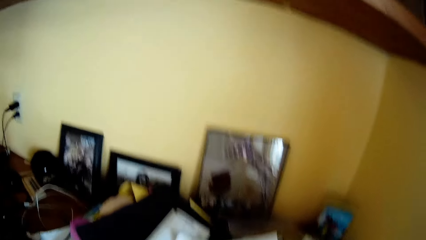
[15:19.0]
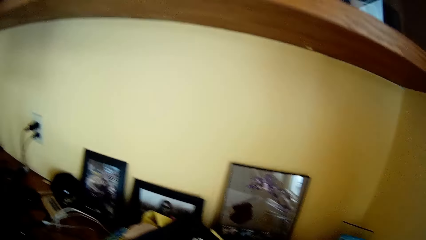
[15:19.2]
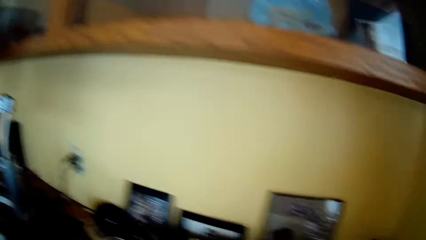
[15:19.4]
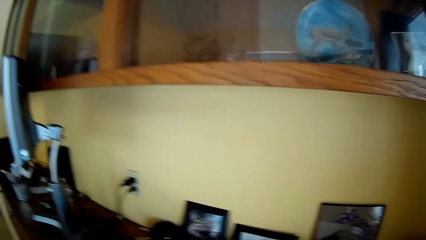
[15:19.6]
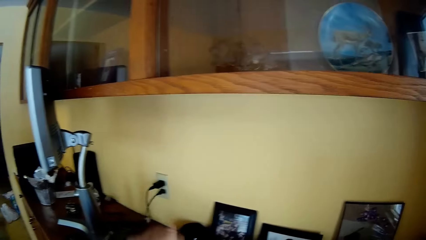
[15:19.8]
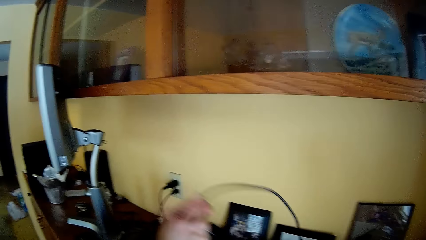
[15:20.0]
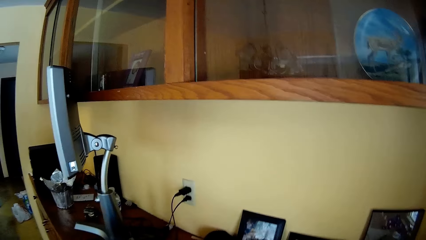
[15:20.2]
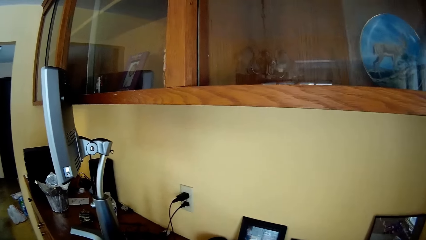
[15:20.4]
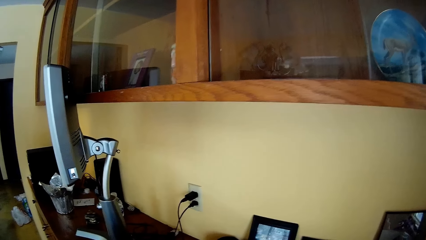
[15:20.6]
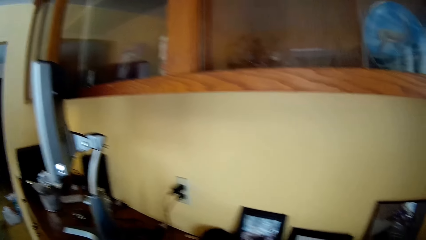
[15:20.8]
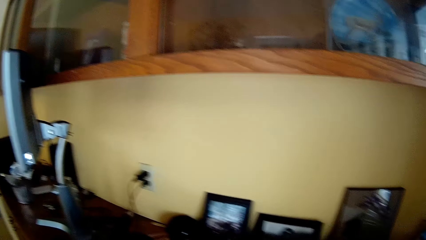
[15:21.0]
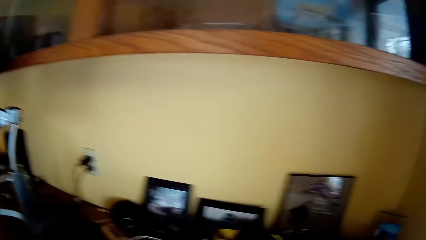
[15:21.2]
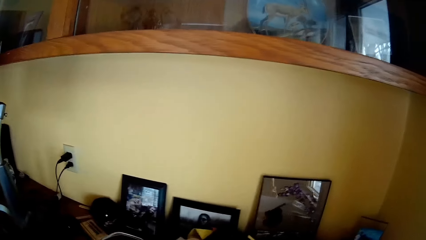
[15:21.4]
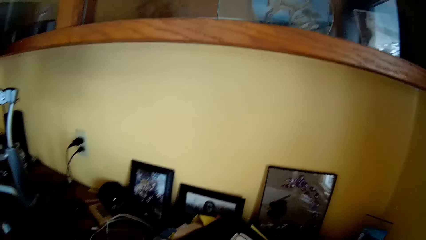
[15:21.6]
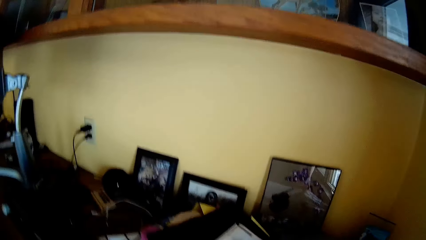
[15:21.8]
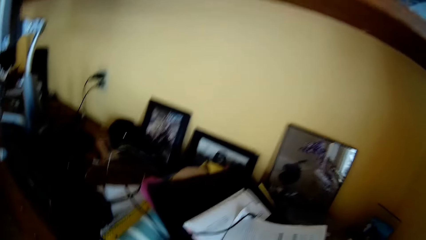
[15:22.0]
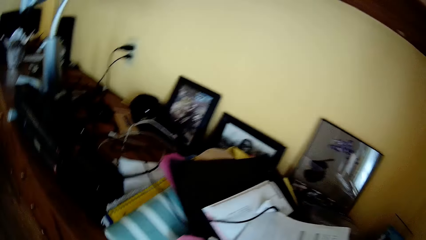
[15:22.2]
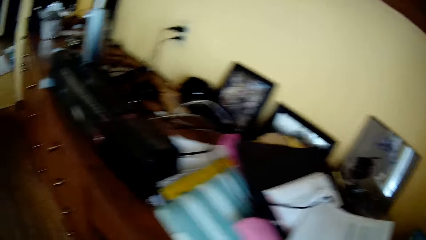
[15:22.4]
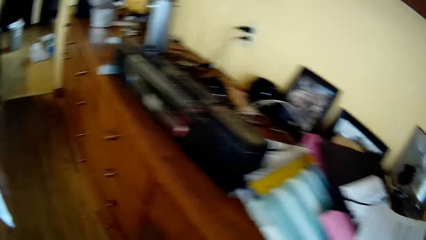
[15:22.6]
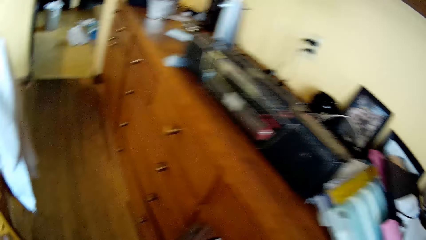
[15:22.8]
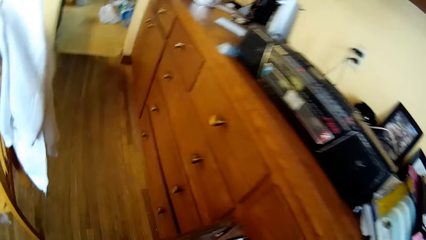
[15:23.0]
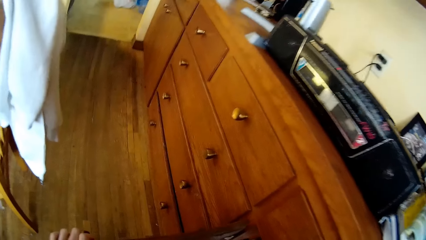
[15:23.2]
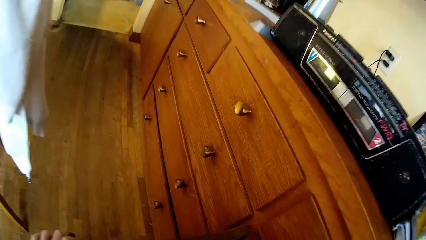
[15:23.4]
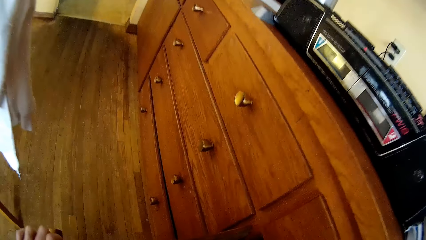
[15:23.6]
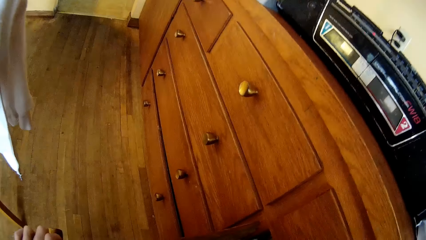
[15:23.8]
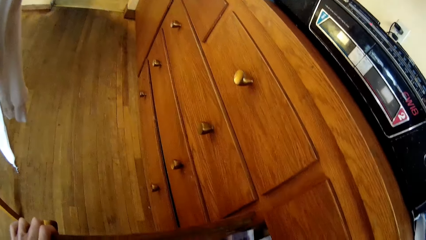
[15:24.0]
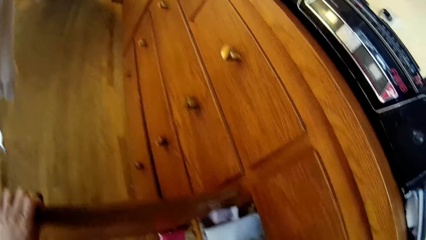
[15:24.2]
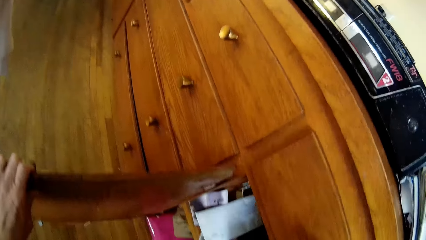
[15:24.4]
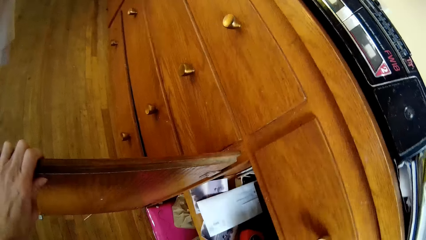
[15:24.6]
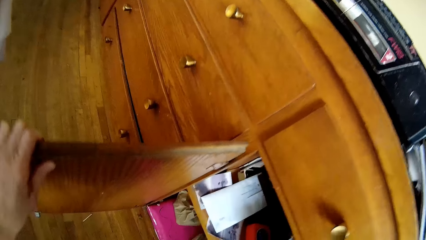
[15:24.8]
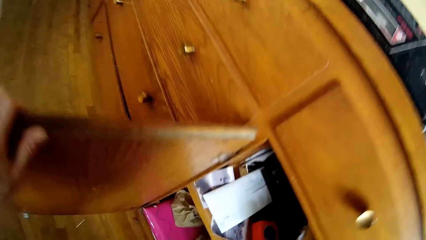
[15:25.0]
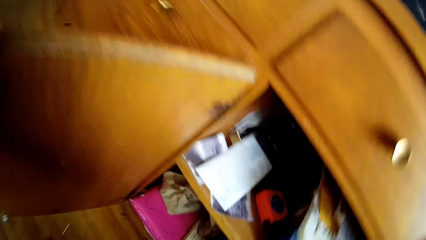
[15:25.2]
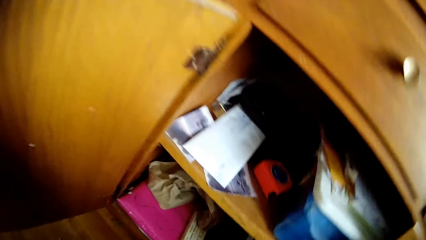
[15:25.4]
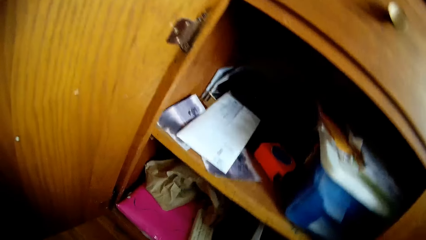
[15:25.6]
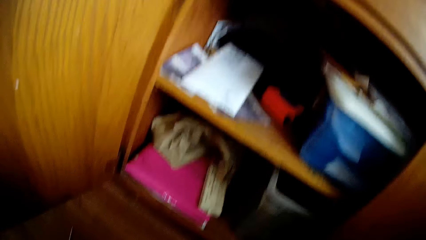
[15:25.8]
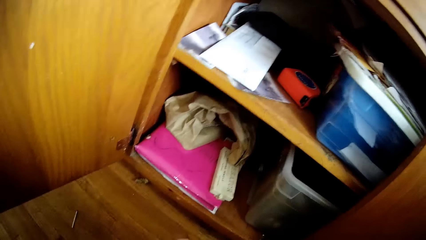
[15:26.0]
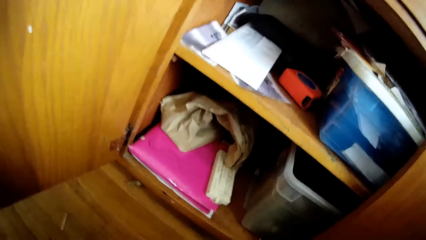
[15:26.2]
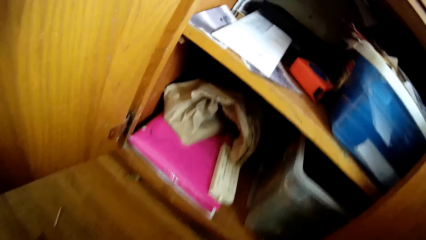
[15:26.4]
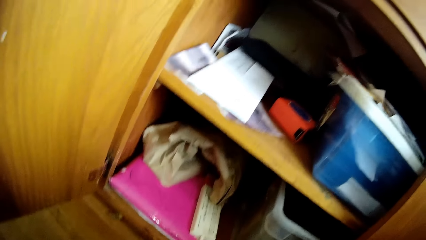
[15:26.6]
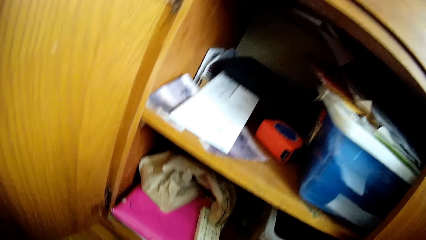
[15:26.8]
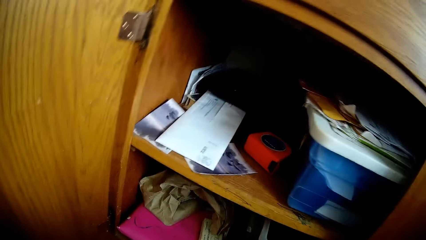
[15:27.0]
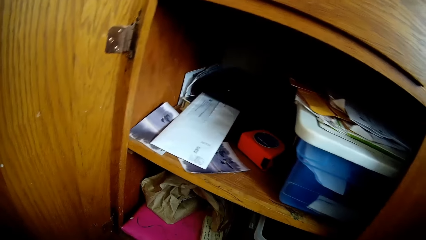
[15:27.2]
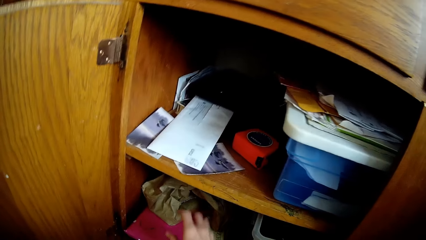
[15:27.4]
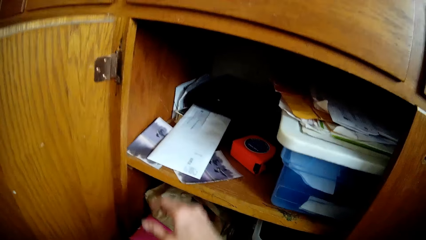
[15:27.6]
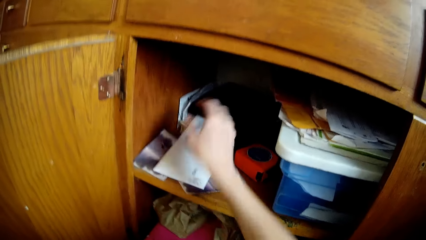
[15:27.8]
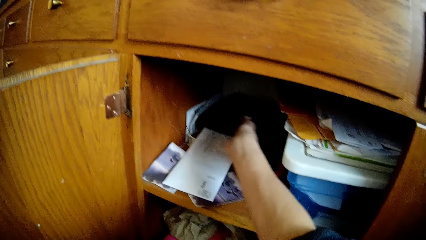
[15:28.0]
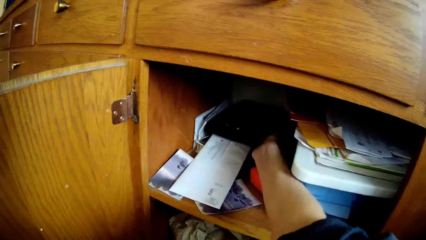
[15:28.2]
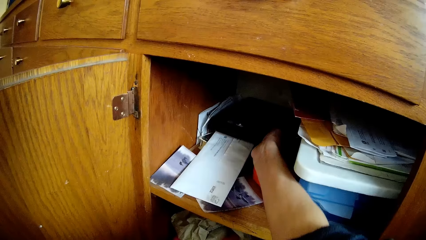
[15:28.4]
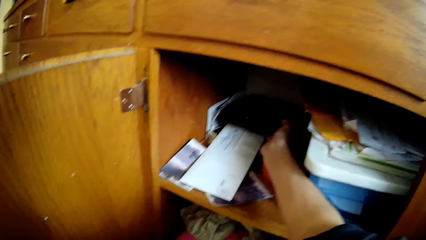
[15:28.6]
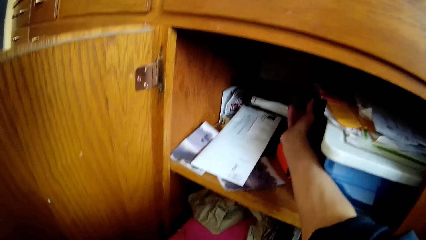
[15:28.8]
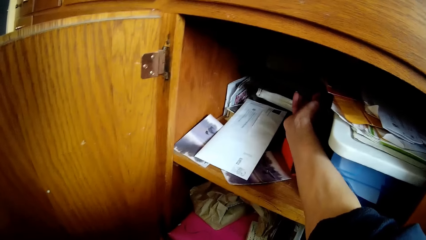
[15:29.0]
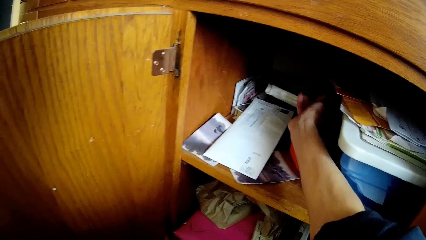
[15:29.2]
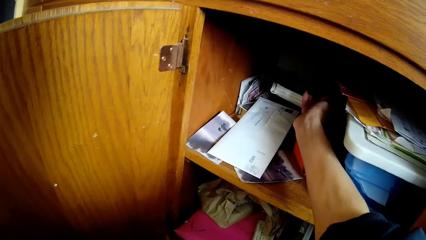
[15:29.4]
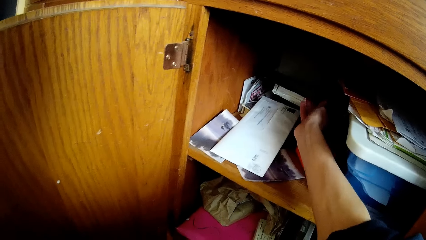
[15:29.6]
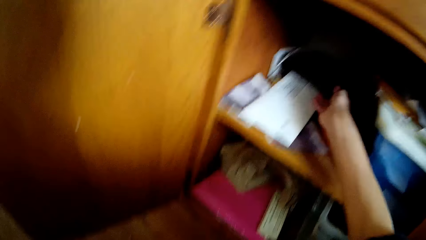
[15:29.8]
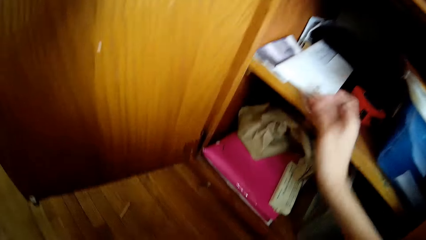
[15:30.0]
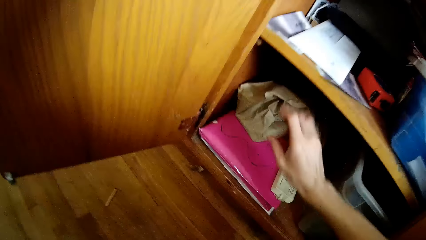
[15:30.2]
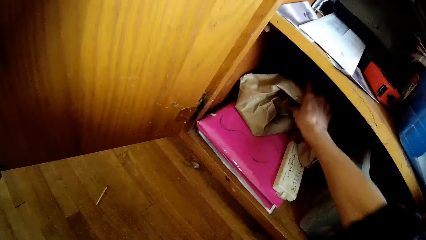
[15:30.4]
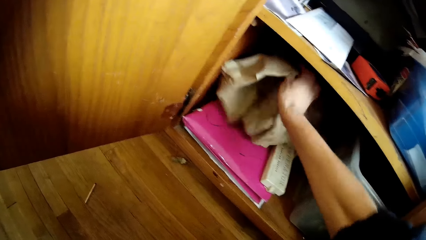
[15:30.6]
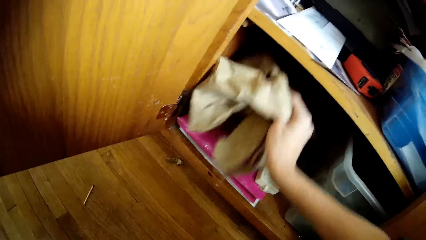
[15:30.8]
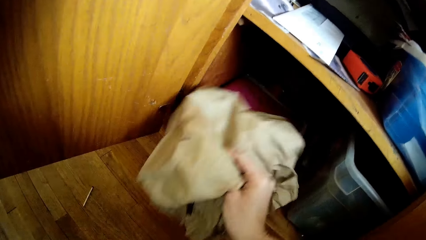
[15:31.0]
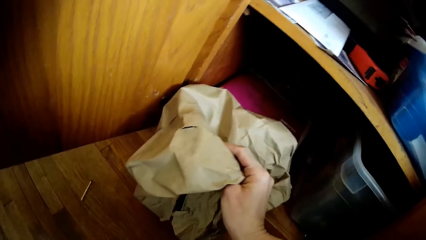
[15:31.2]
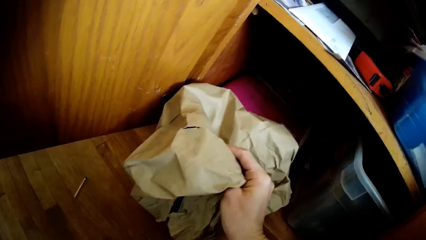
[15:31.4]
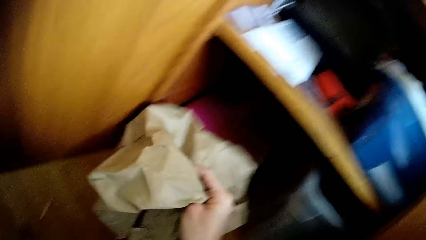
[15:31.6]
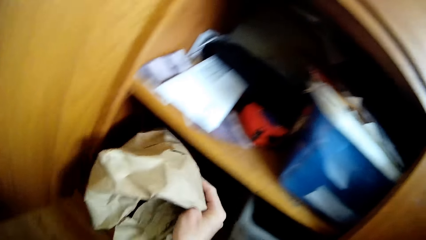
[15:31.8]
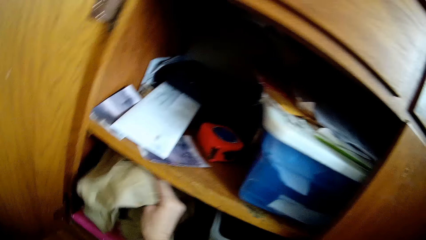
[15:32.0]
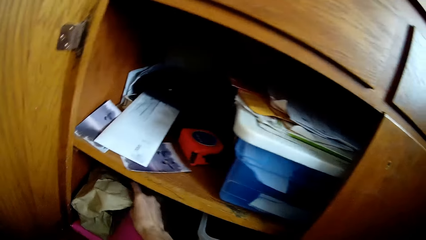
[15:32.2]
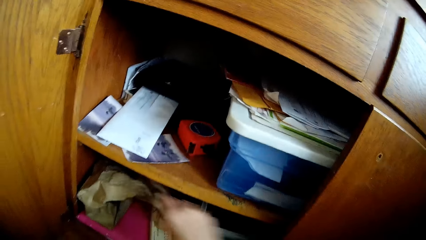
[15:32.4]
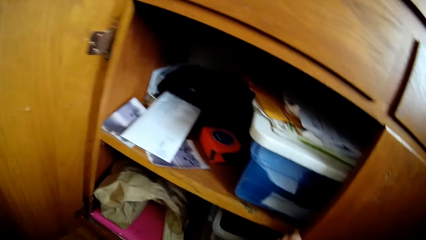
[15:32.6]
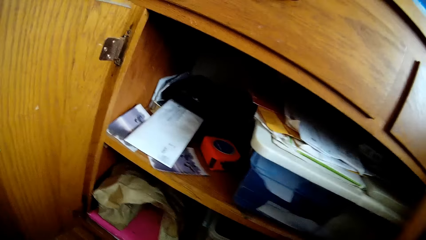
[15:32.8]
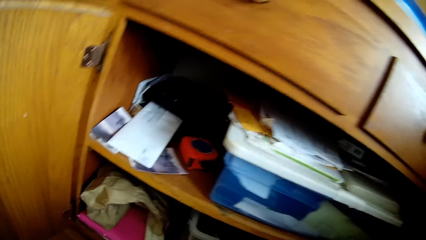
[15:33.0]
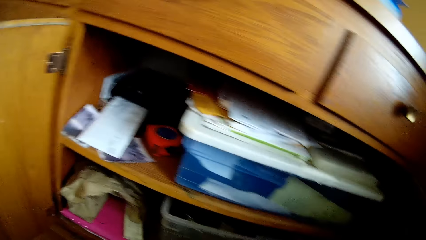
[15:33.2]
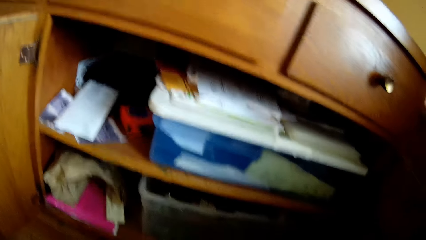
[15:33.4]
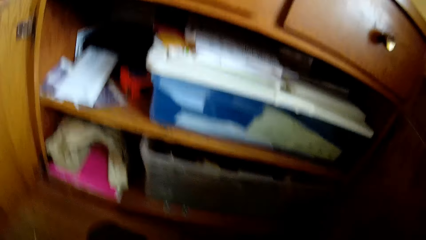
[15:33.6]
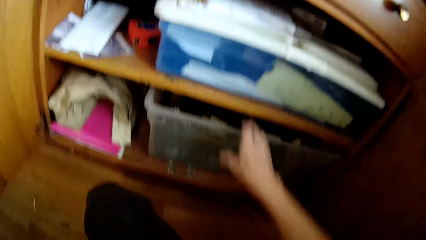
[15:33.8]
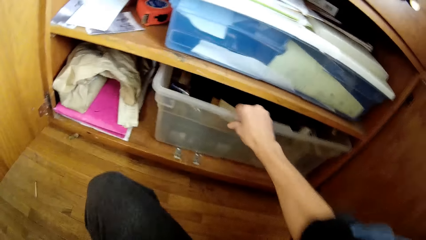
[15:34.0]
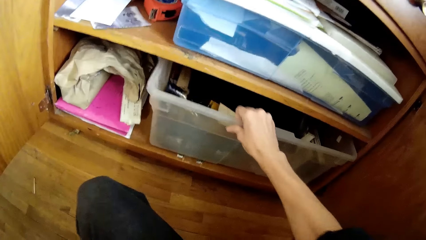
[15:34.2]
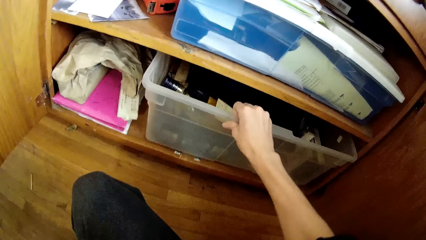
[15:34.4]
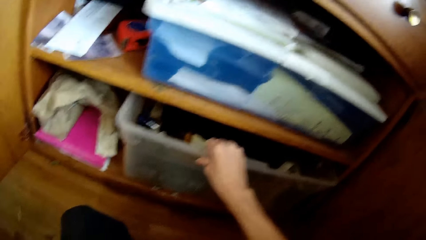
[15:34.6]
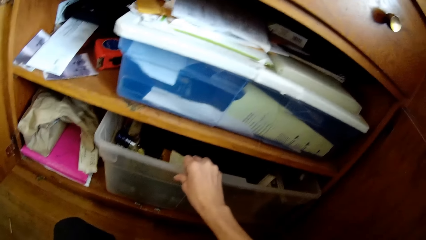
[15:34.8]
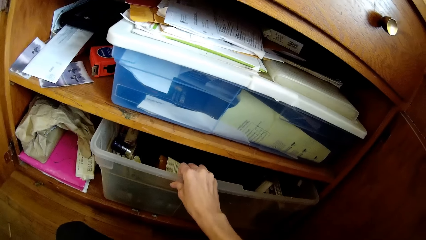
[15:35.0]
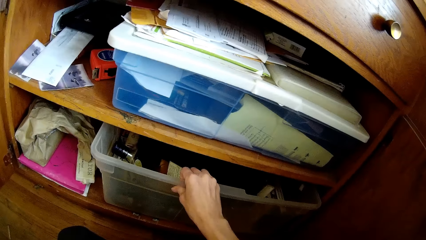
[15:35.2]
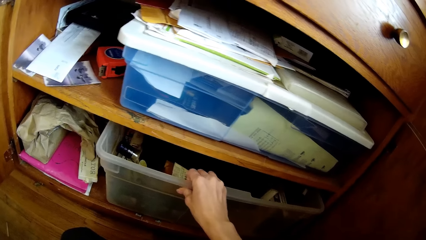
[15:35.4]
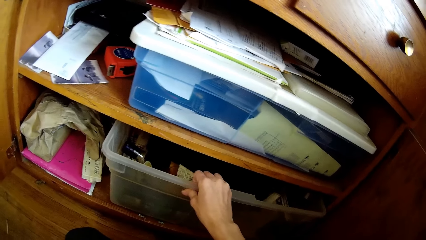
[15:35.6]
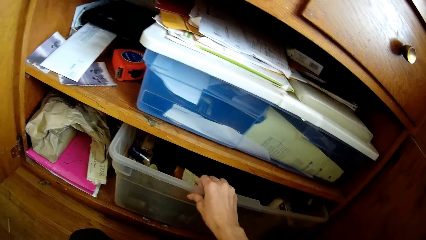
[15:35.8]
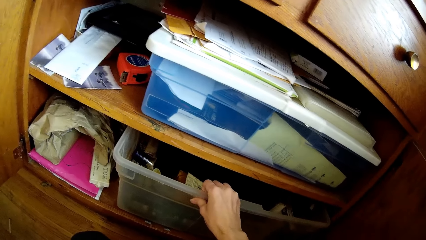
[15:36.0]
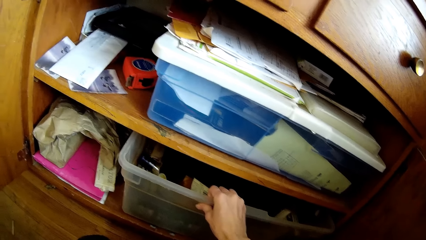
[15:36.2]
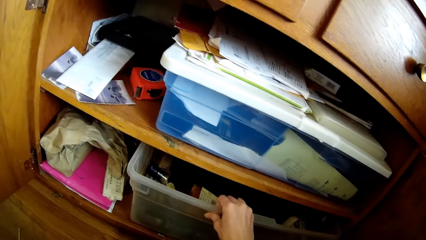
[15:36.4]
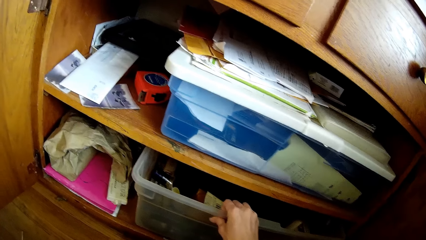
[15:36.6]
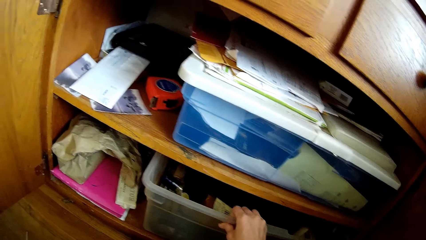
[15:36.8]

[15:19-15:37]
The camera wearer lifts a cable. She opens a cabinet door with her left hand. She touches the cabinet door. She looks in the cabinet. She moves a book in the upper compartment cabinet with her right hand. She touches the book. She moves a paper bag in the lower compartment of the cabinet with her right hand. She picks the bag. She puts the bag in the cabinet. She opens the cabinet door with her right hand. She moves a plastic container in the lower compartment of the cabinet with her right hand. She pulls a storage bag.
